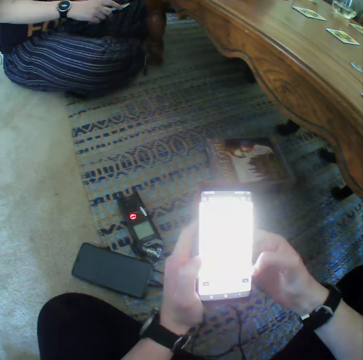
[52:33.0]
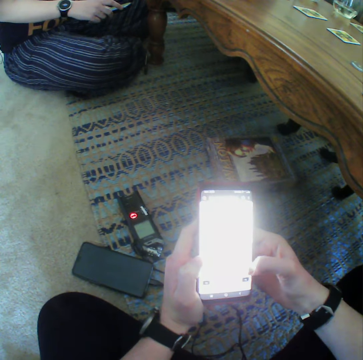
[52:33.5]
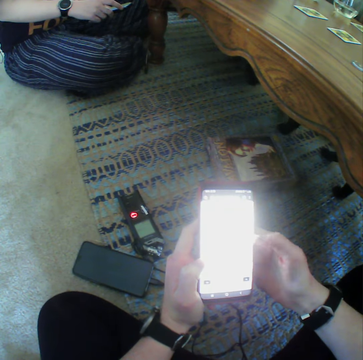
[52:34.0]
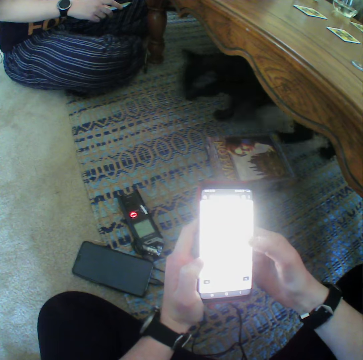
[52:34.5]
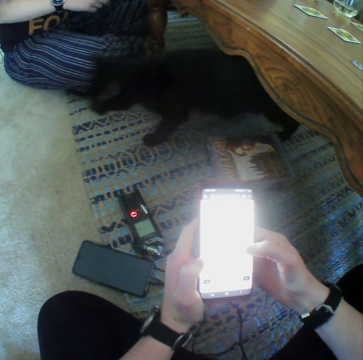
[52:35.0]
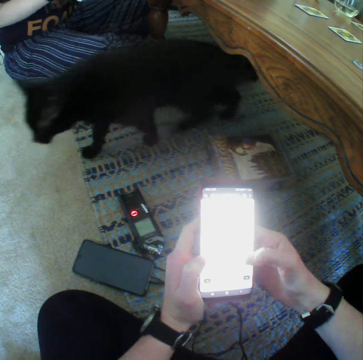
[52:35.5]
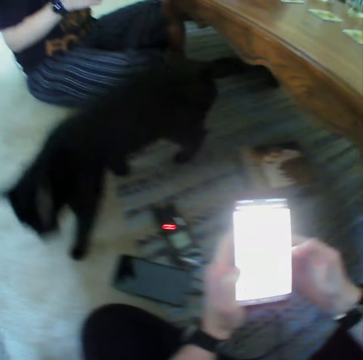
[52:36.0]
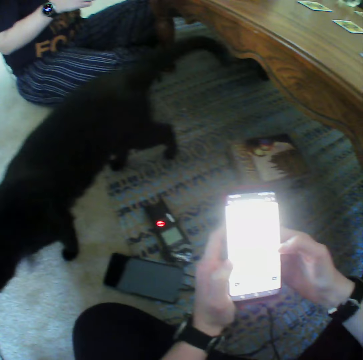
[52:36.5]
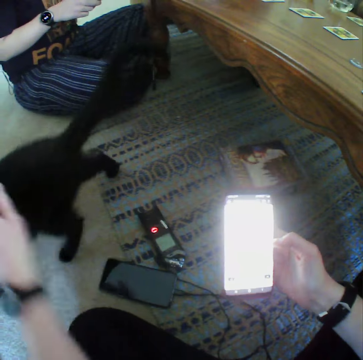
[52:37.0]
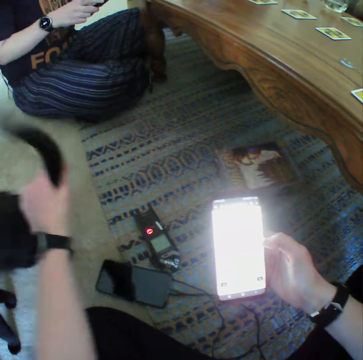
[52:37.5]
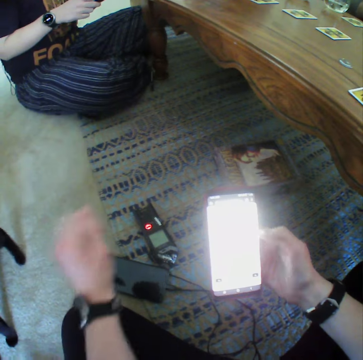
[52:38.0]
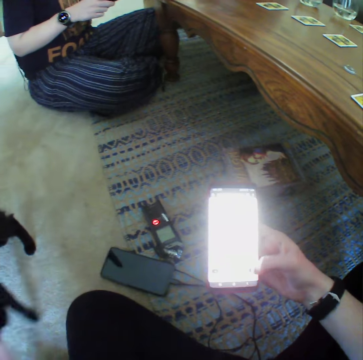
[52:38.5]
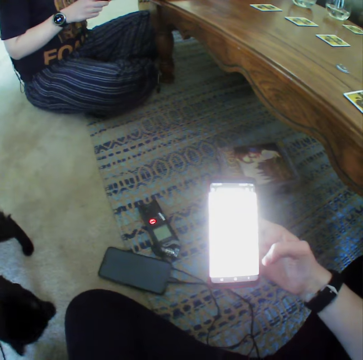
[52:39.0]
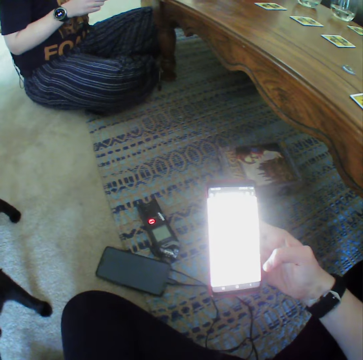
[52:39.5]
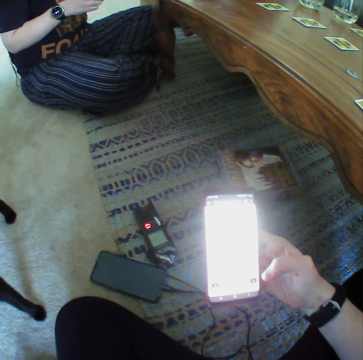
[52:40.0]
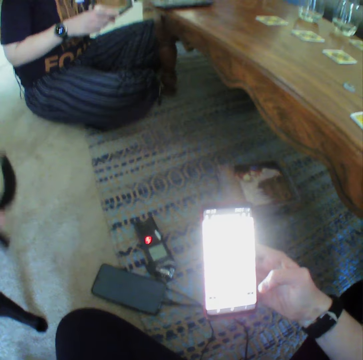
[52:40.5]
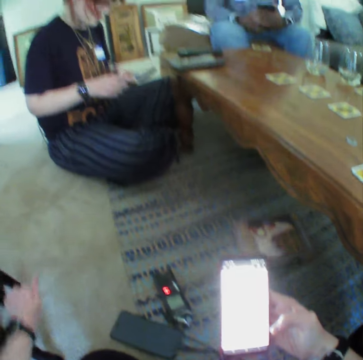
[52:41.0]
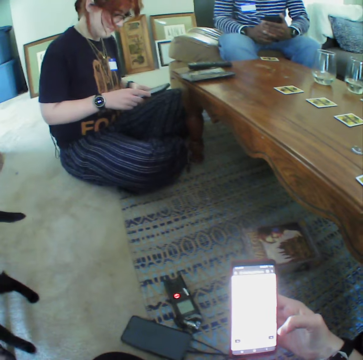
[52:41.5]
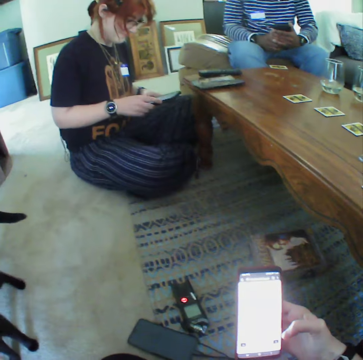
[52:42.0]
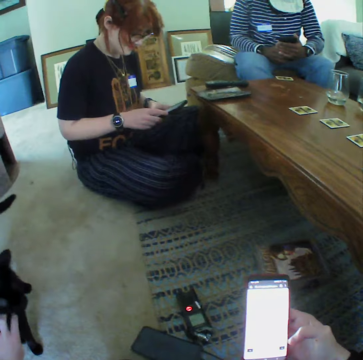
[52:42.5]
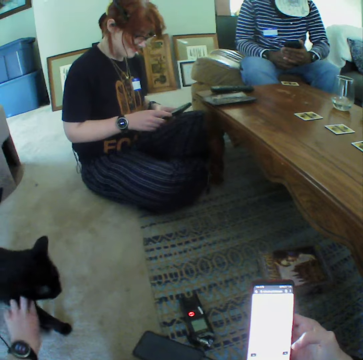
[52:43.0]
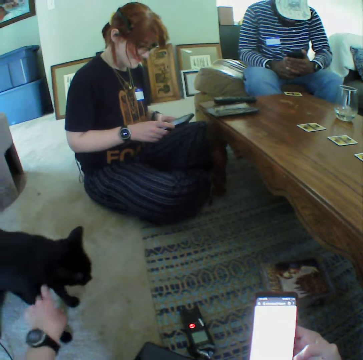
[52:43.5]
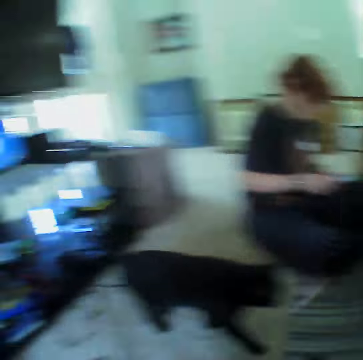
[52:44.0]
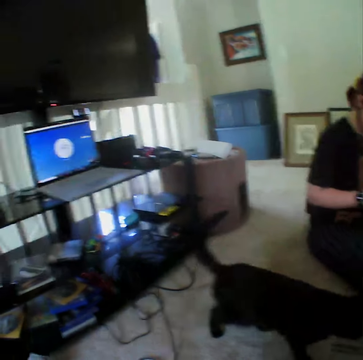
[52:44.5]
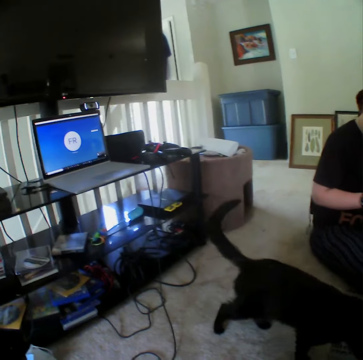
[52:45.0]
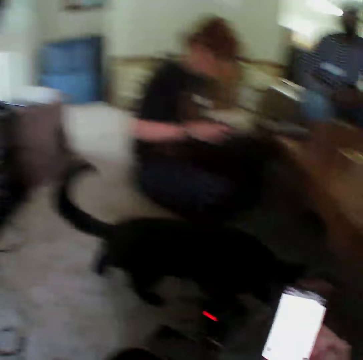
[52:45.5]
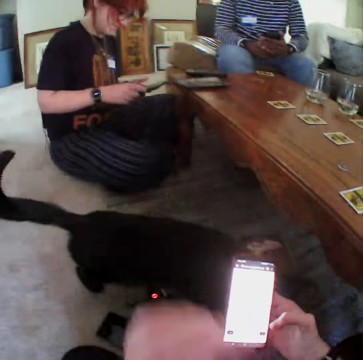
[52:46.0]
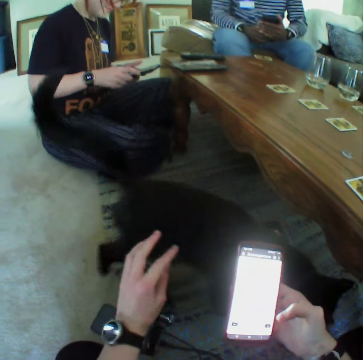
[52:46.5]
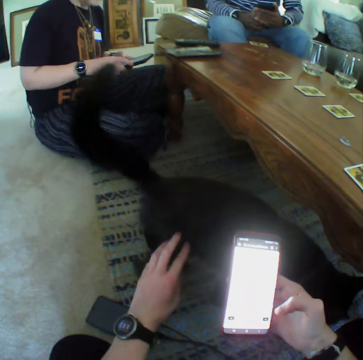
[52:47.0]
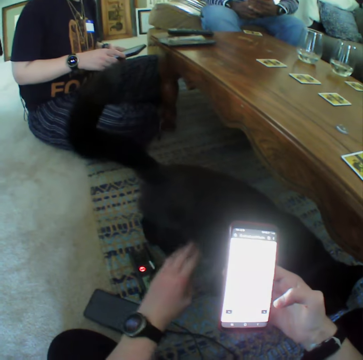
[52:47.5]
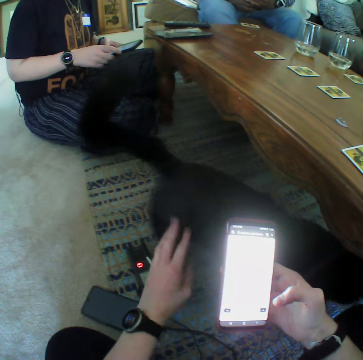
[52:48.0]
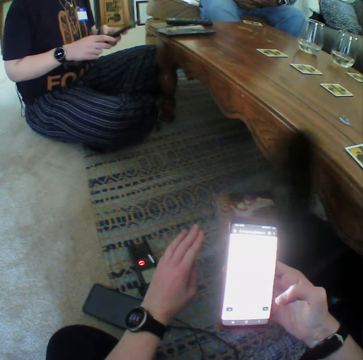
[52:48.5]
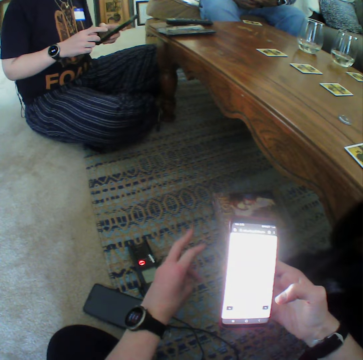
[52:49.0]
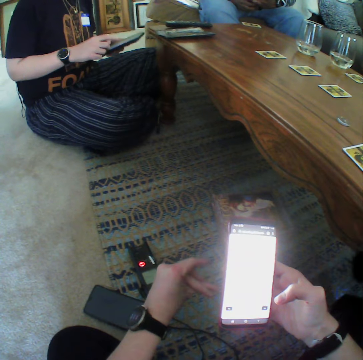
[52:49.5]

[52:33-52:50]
The camera wearer pets the cat. A man operates a phone. The camera wearer looks at a laptop. They pet the cat.

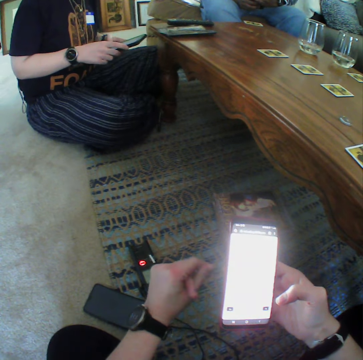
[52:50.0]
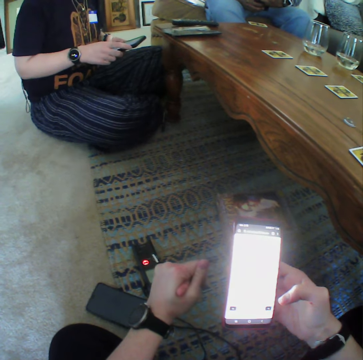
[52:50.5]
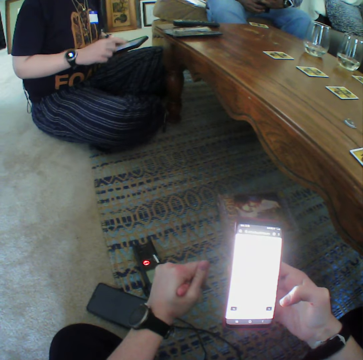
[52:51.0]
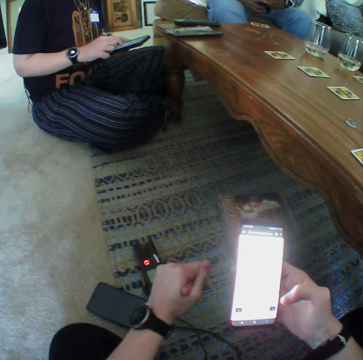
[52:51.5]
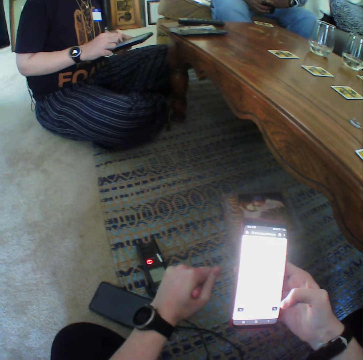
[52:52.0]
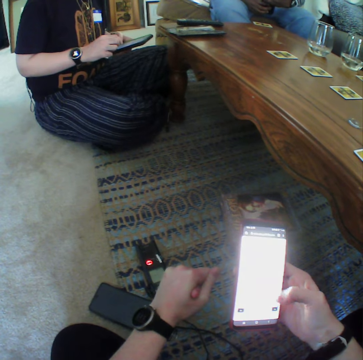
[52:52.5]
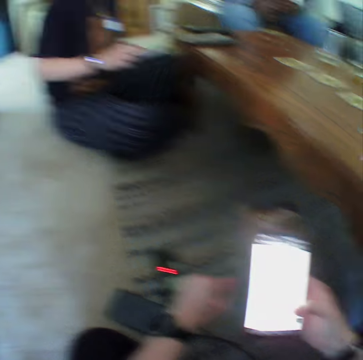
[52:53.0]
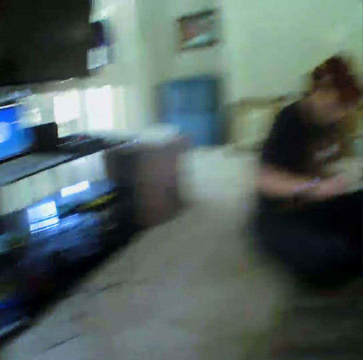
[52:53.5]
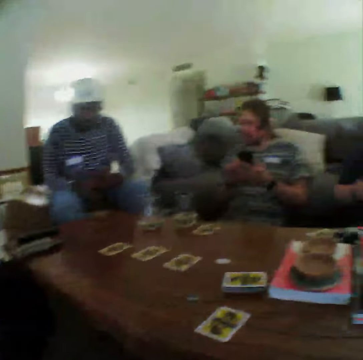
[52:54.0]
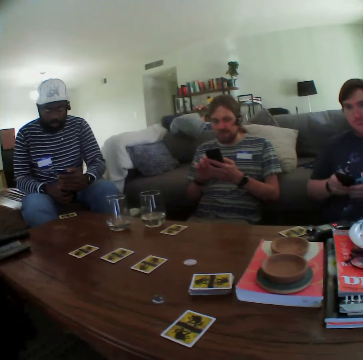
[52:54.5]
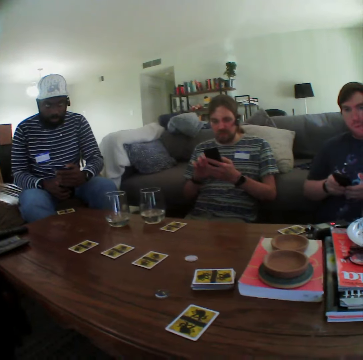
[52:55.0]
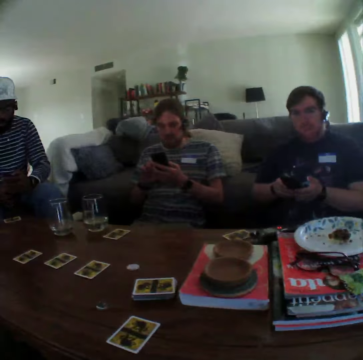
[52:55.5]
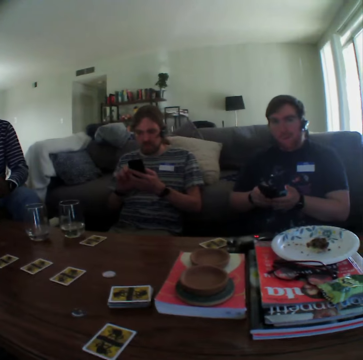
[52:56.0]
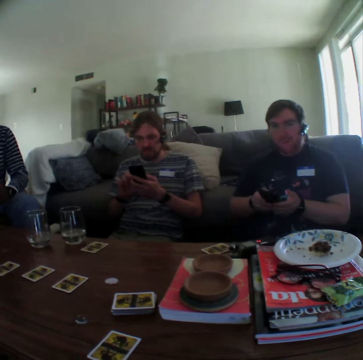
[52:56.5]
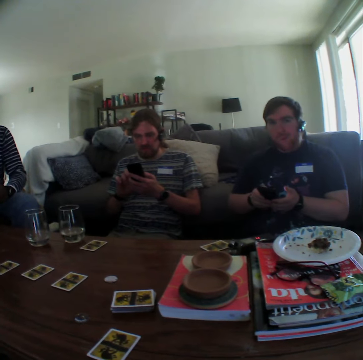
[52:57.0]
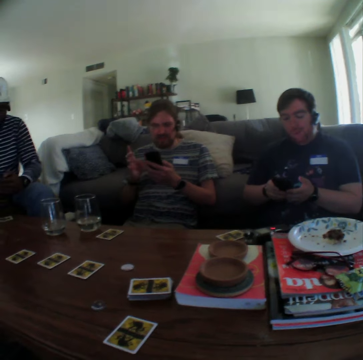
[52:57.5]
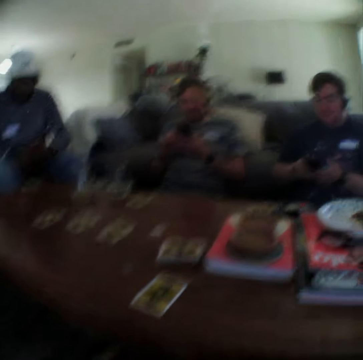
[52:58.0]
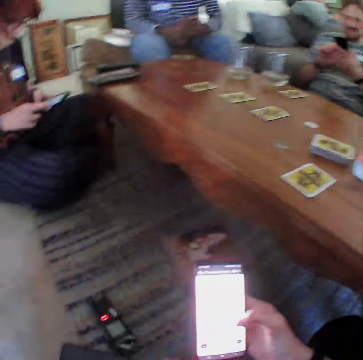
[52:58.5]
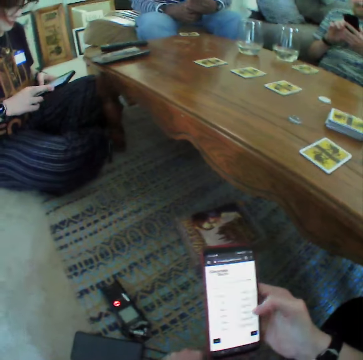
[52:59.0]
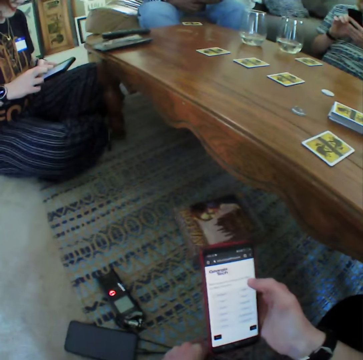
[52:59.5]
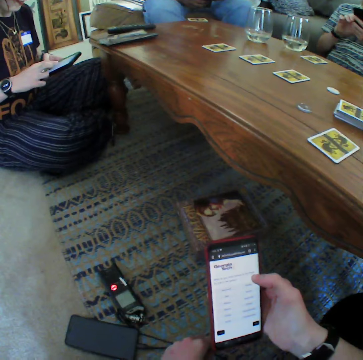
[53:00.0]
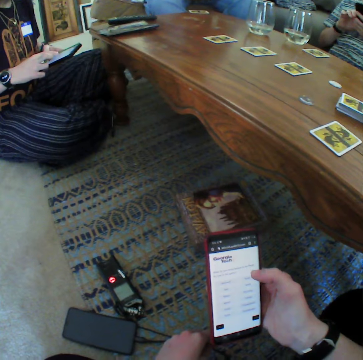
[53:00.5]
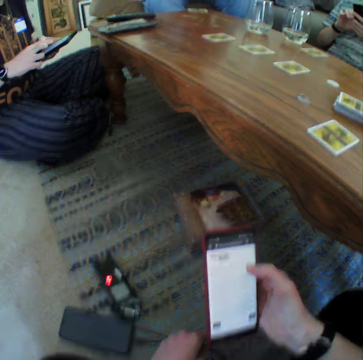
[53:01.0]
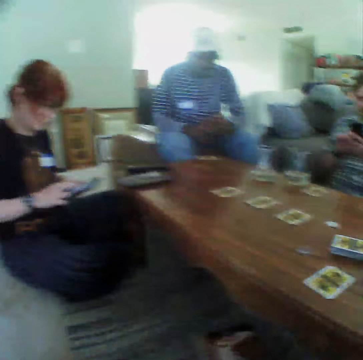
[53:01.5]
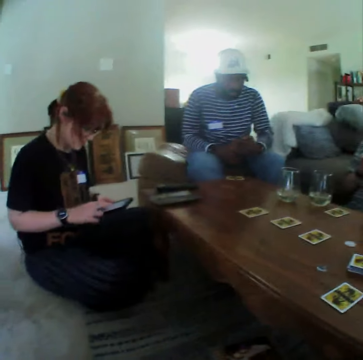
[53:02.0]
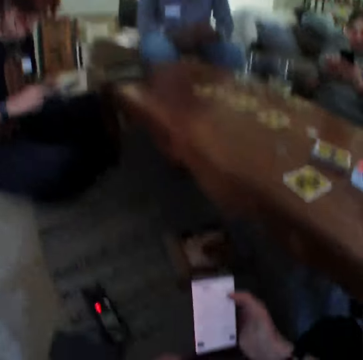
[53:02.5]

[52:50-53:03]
The camera wearer looks around the house. A man operates the phone. Another man operates the phone. The camera wearer operates the phone.

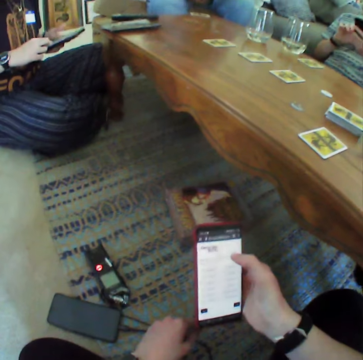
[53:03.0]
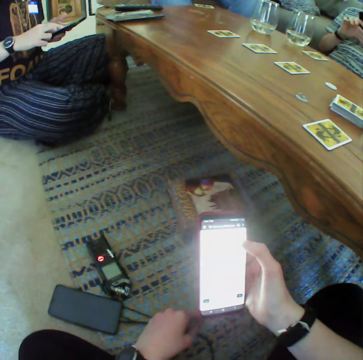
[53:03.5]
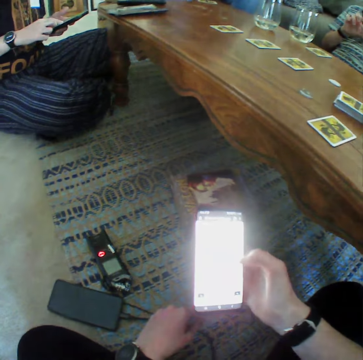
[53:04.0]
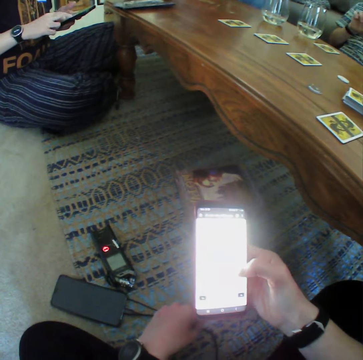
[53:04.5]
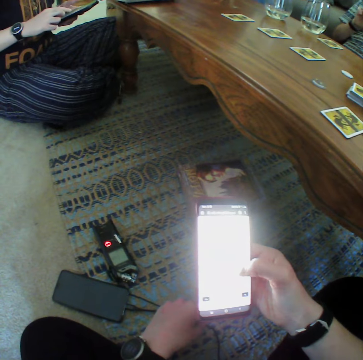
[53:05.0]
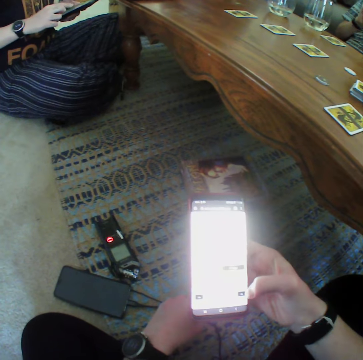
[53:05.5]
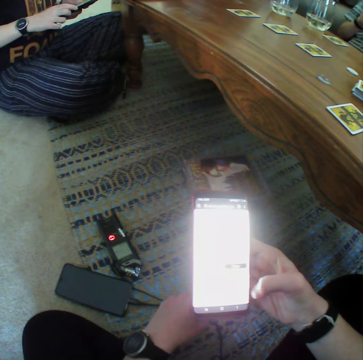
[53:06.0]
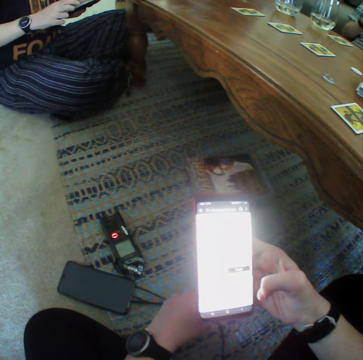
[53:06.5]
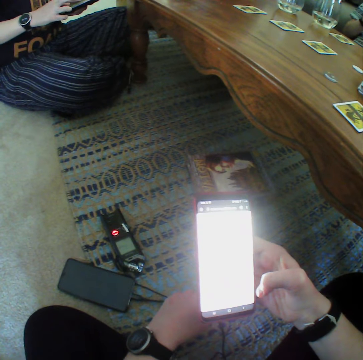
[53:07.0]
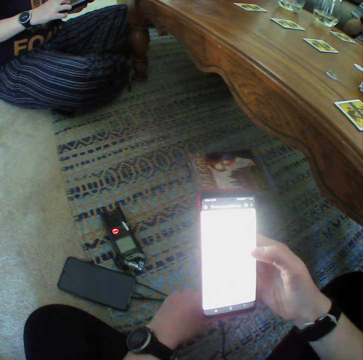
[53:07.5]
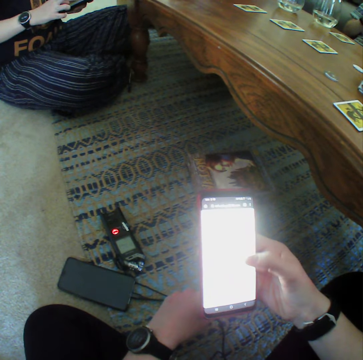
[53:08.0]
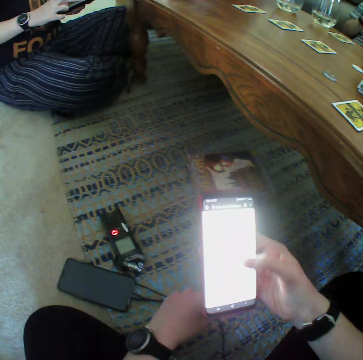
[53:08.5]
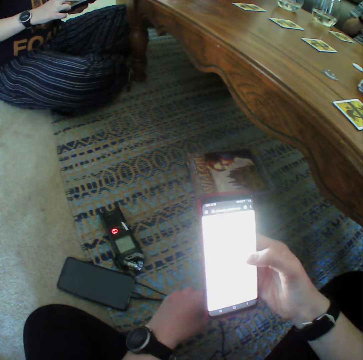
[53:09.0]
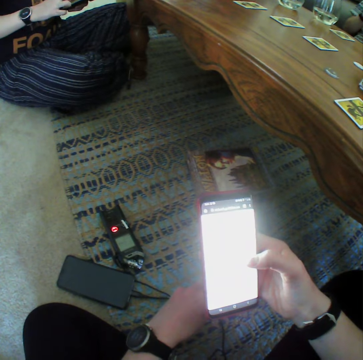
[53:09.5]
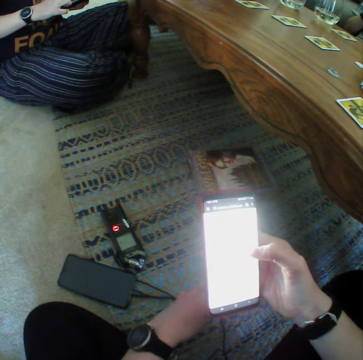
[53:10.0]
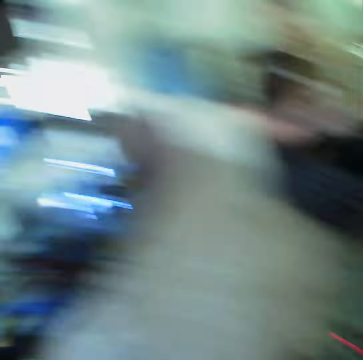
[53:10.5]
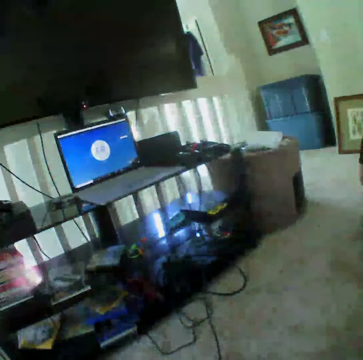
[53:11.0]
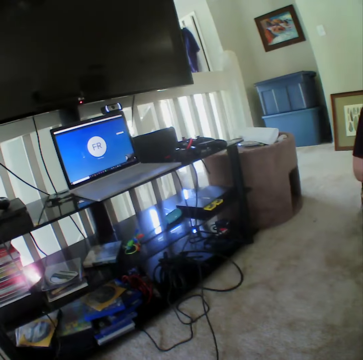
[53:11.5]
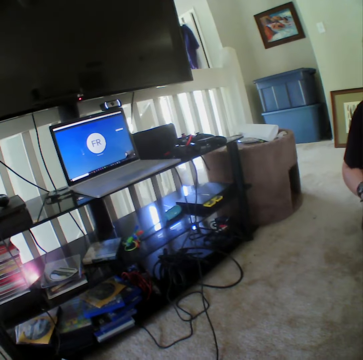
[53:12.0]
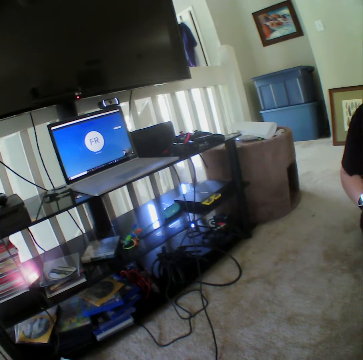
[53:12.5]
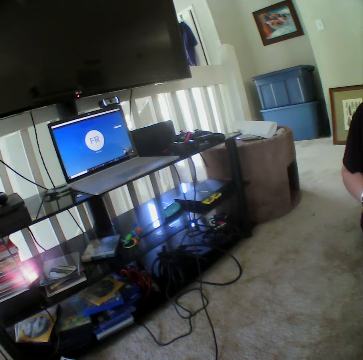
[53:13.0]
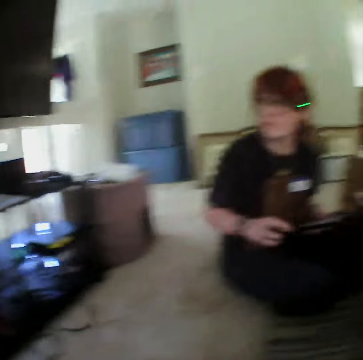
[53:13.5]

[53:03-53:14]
The camera wearer looks at the laptop.
